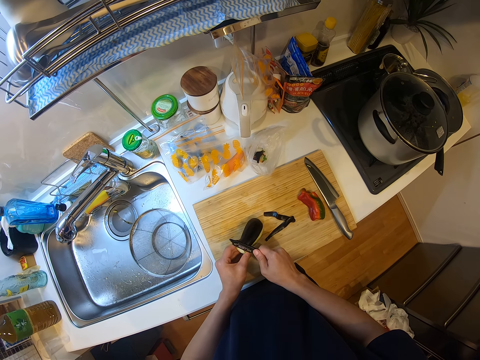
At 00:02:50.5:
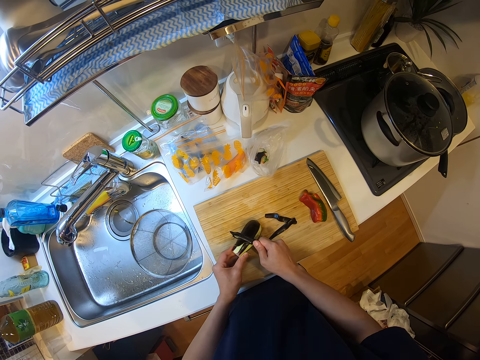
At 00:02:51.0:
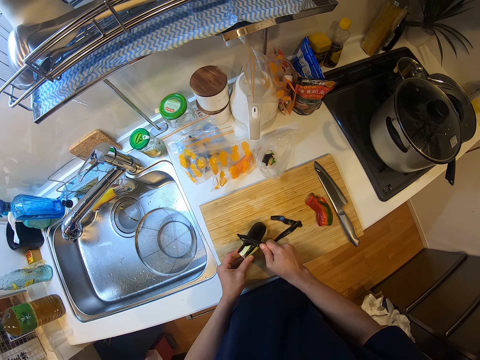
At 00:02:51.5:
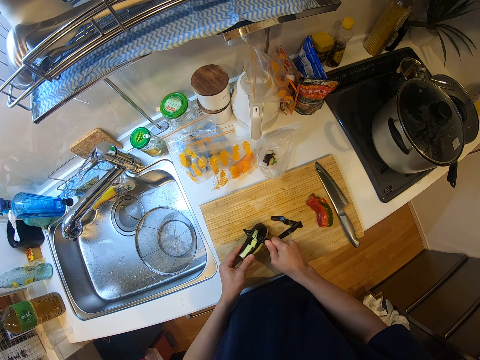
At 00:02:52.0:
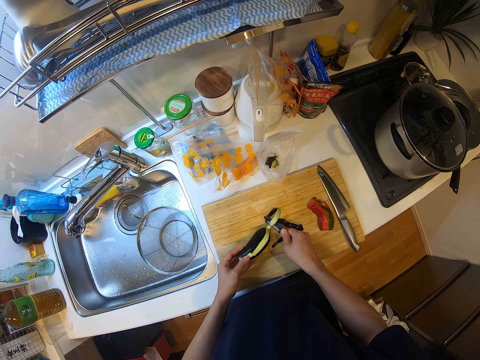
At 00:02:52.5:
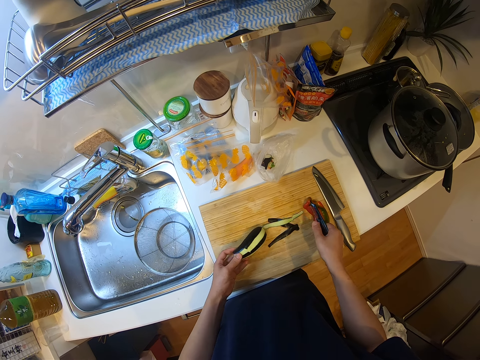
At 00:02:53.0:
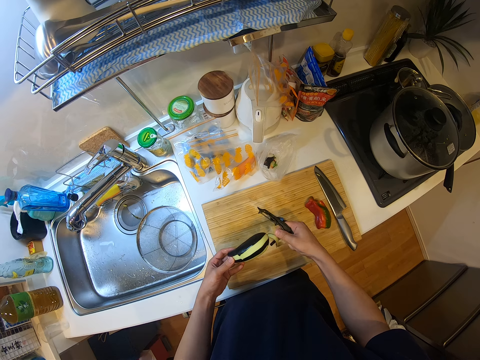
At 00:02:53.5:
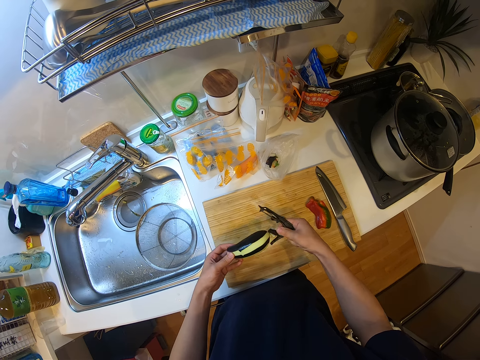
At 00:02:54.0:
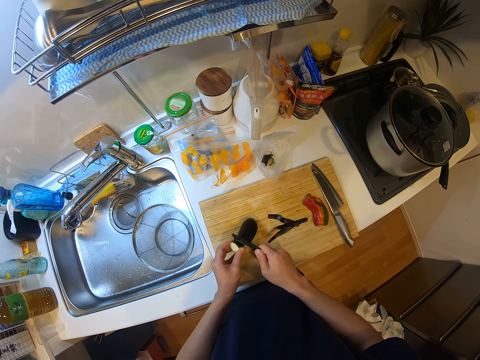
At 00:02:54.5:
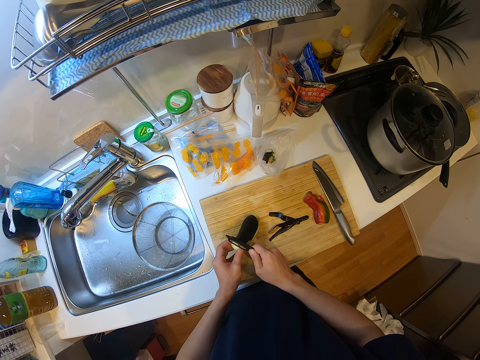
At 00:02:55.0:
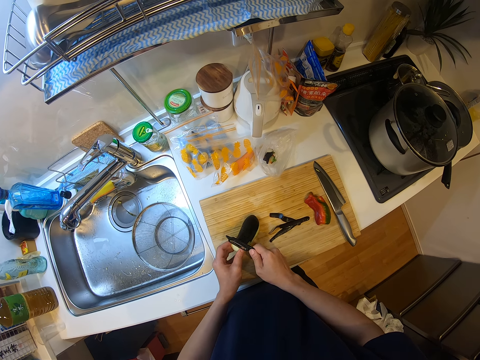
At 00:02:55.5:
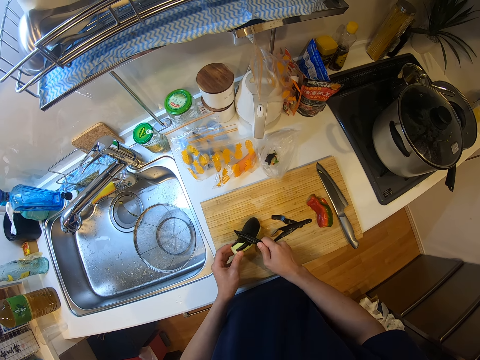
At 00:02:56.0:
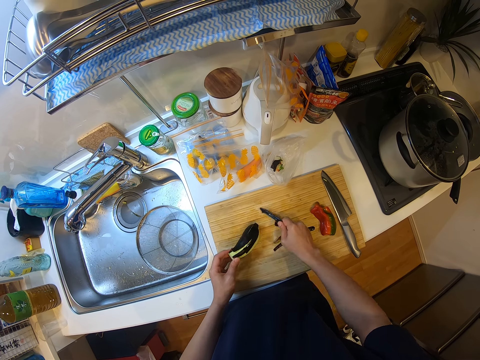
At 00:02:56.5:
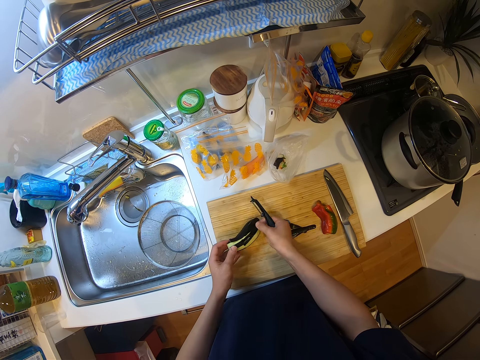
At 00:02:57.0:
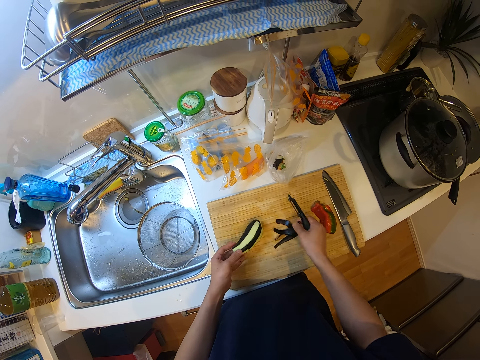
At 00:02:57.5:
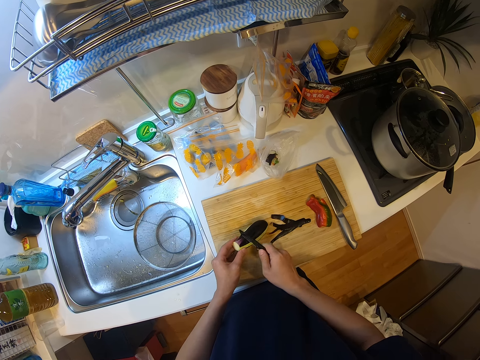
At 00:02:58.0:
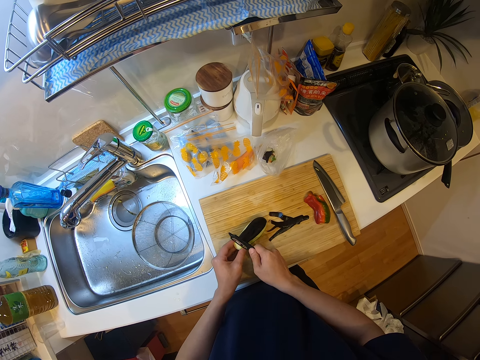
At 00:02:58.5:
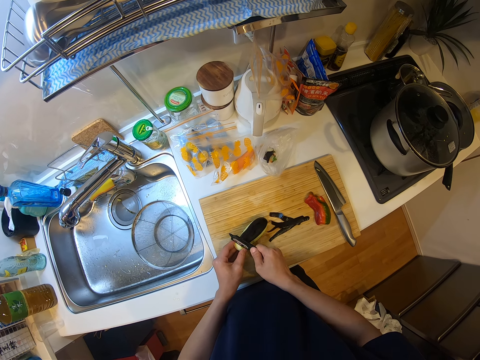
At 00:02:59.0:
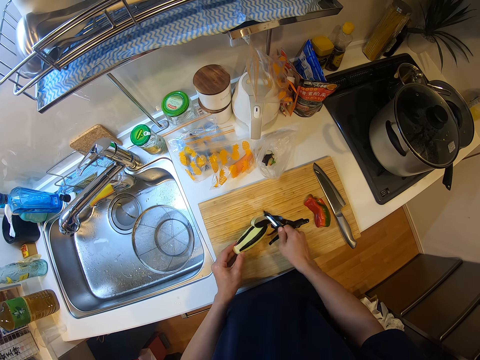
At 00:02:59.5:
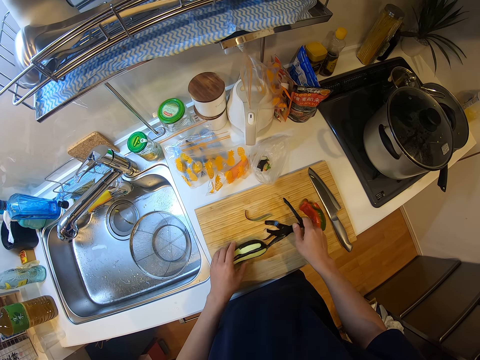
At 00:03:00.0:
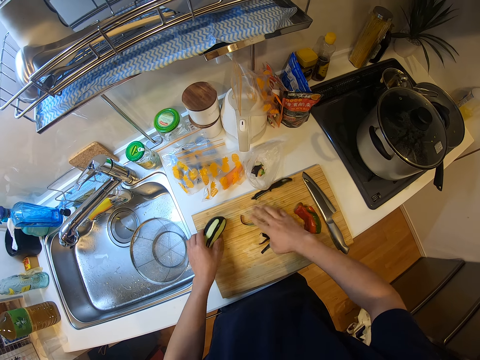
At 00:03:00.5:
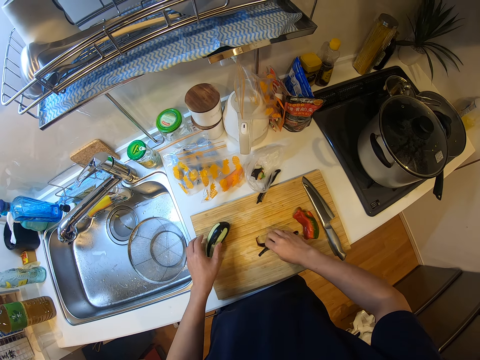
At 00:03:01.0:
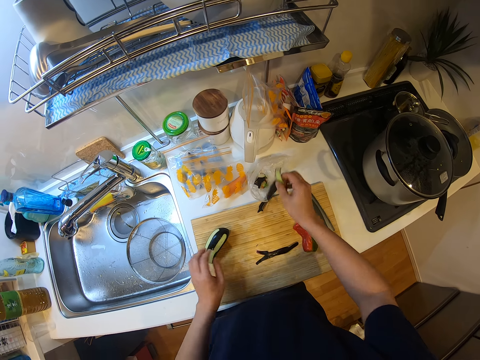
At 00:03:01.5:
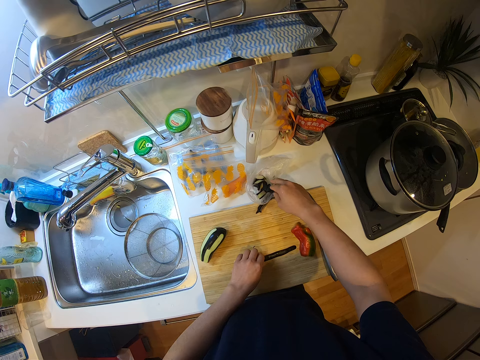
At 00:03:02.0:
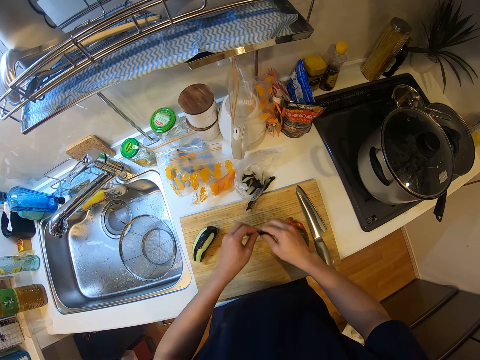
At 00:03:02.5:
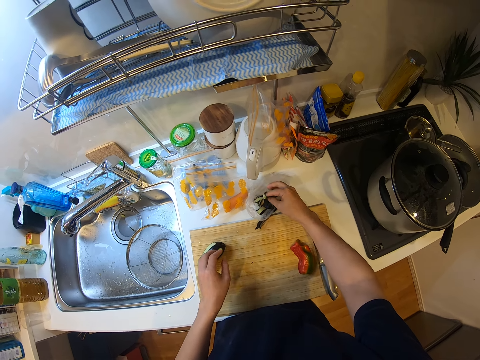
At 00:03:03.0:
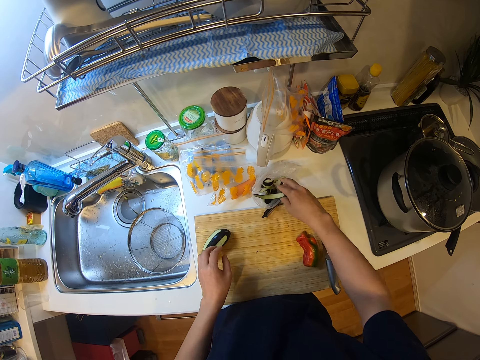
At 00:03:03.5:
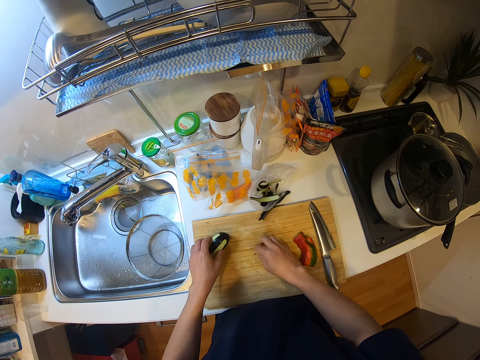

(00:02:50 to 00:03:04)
The camera wearer drops the peeling knife on top of the sink. They pack the peels from the chopping board, pick up the eggplant waste, and put the eggplant waste in a paper or nylon.

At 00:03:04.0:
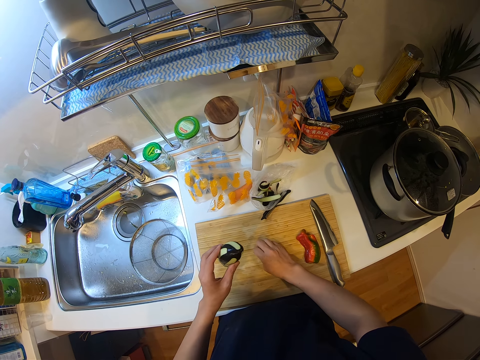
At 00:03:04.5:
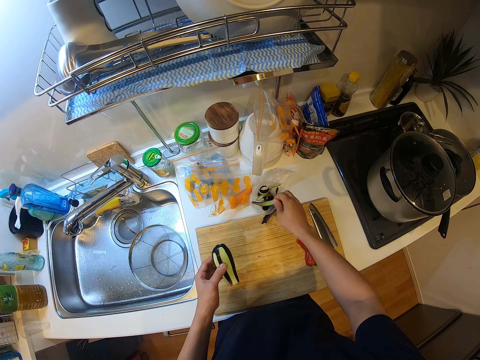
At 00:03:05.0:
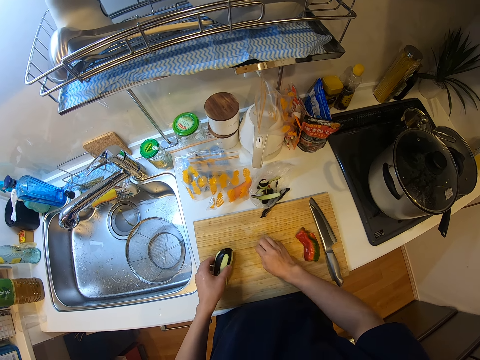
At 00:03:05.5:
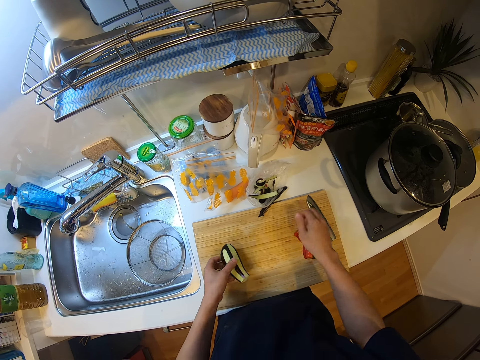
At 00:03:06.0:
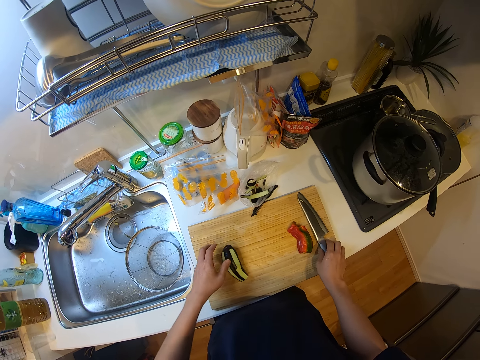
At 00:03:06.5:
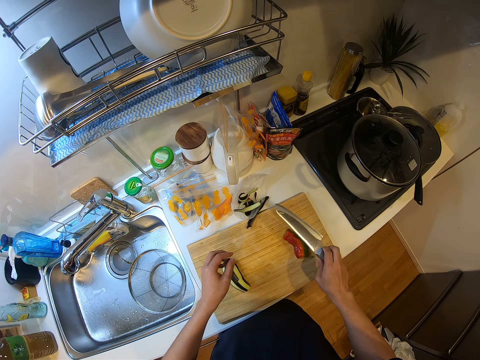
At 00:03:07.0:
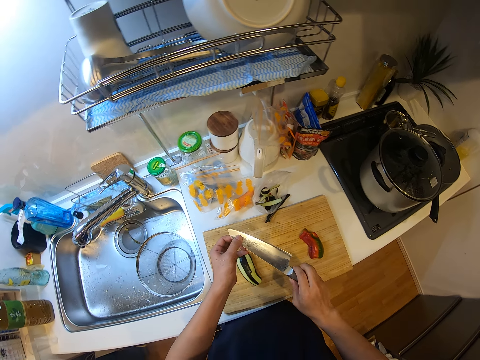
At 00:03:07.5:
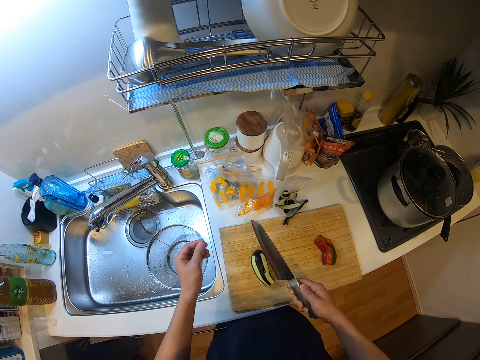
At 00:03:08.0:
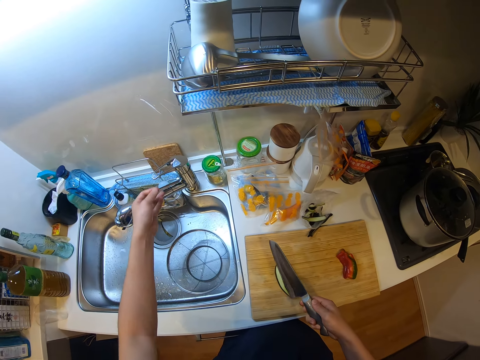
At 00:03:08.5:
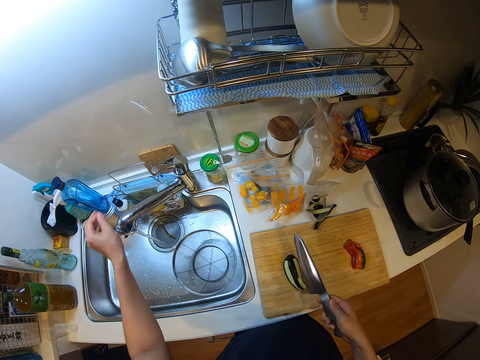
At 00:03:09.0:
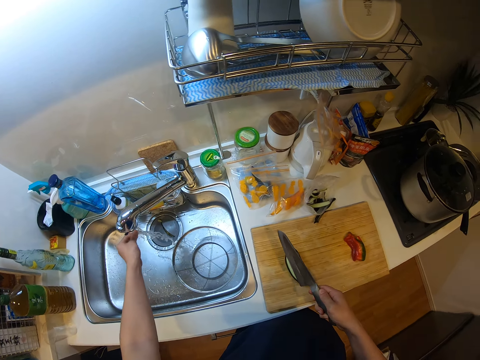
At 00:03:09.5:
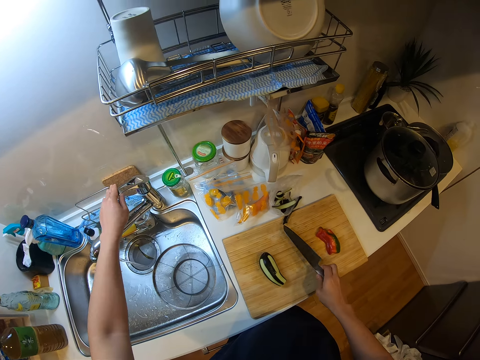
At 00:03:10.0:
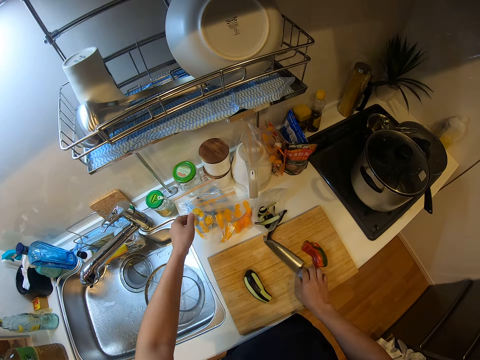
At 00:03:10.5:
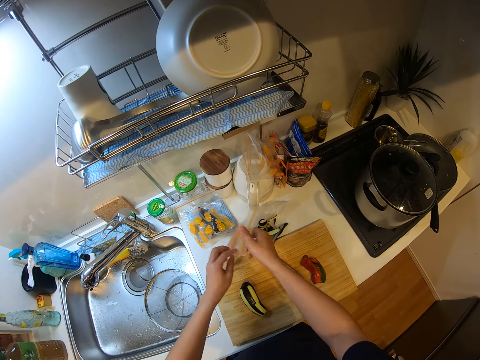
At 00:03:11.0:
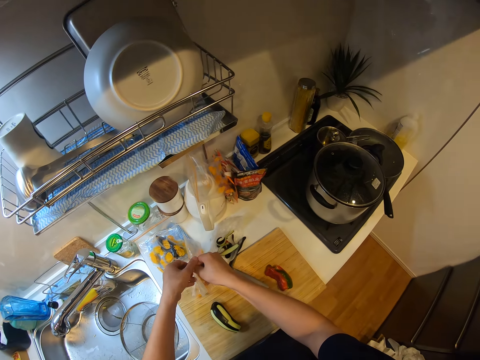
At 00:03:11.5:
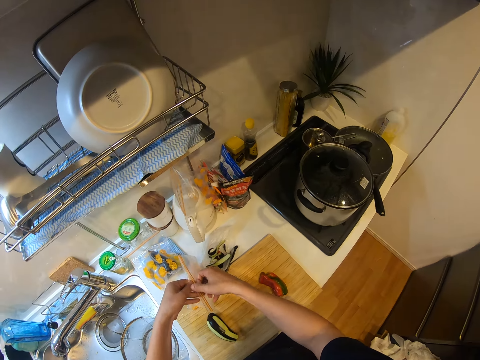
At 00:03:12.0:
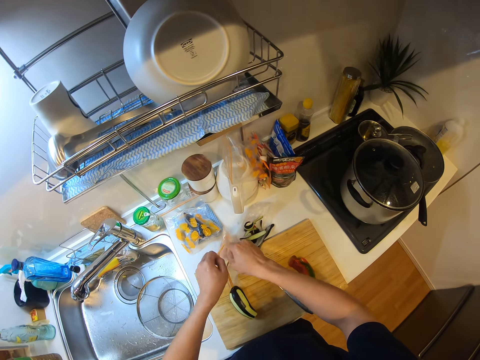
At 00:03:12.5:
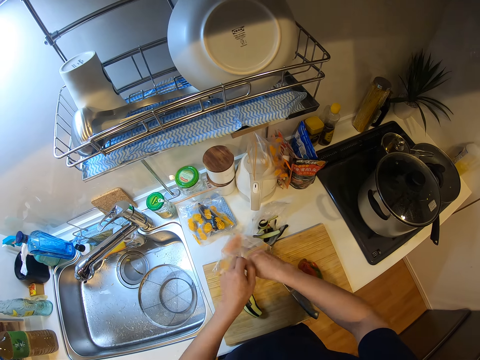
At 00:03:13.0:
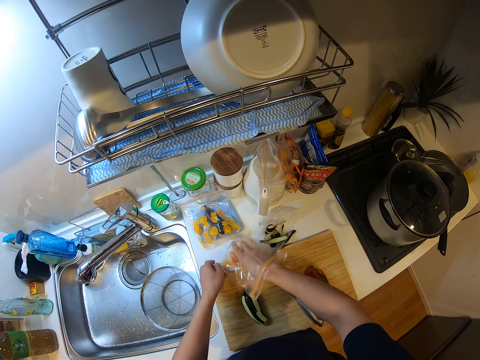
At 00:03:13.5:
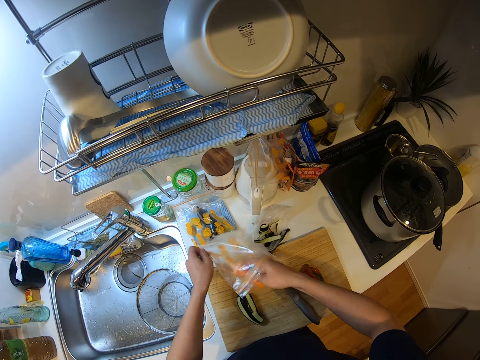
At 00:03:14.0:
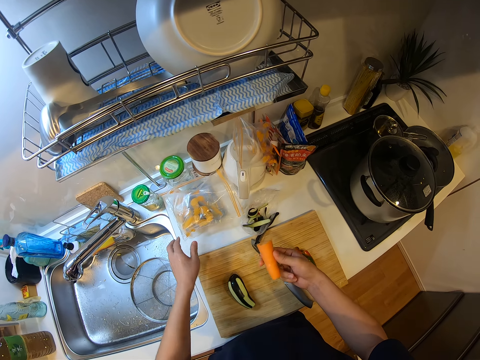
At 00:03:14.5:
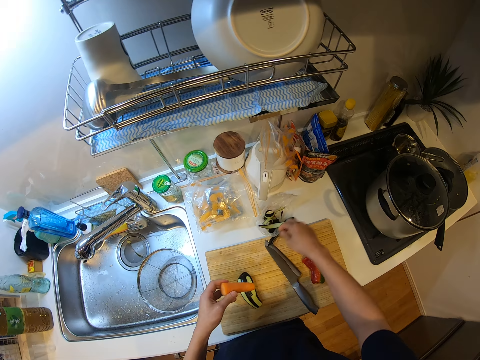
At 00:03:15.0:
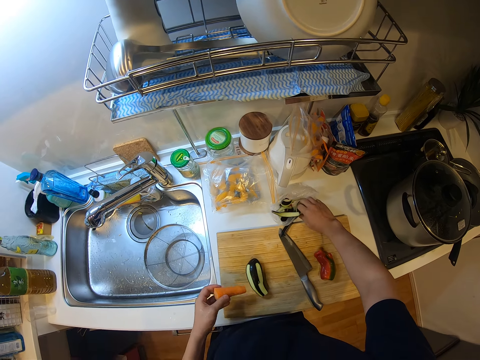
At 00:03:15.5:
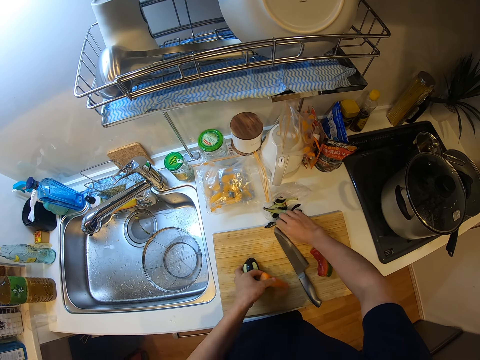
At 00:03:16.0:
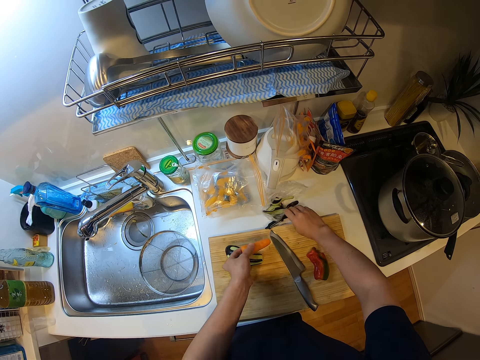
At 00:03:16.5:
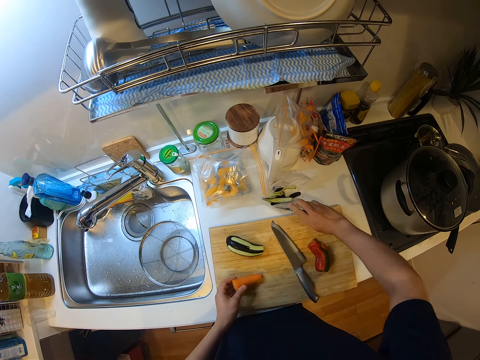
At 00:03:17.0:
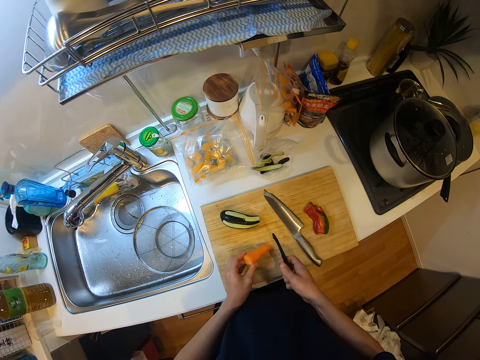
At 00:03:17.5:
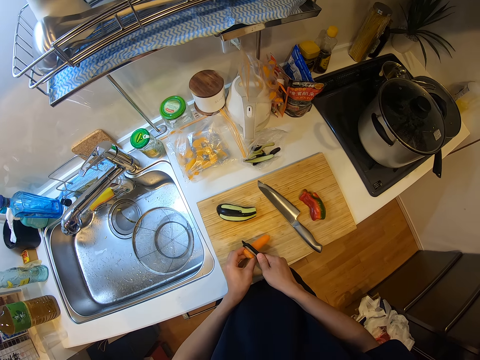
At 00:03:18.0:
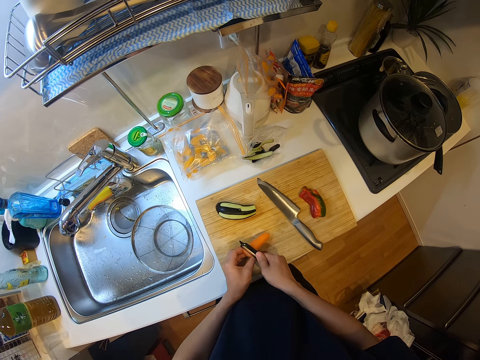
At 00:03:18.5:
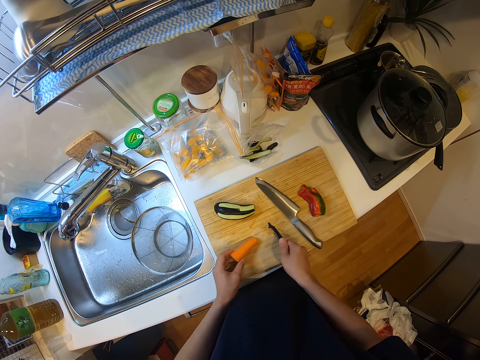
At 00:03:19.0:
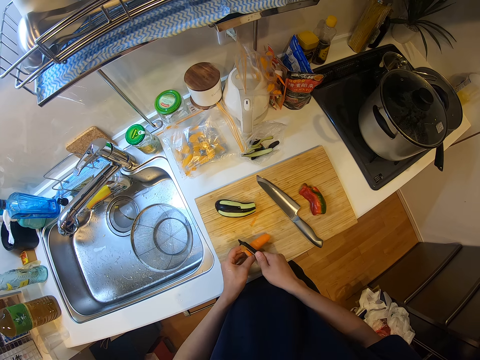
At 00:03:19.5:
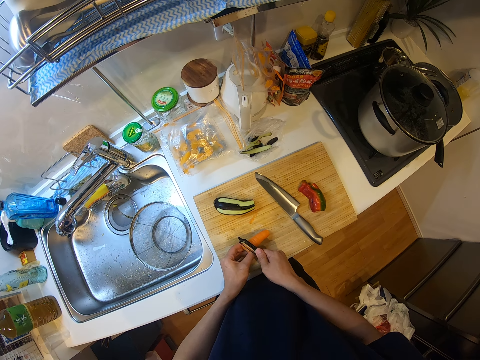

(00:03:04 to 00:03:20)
The camera wearer picks up the eggplant. He places the eggplant in the chopping board. He picks up the knife from the chopping board. He wipes the knife using his fingers. He turns the knife. He touches the knife. He opens the tap. He washes his hand. He closes the tap. He places the knife in the chopping board. He picks up the sachet. He opens the sachet. He removes the carrot from the sachet. He picks up the vegetable peeler from the counter. He peels the carrot.
